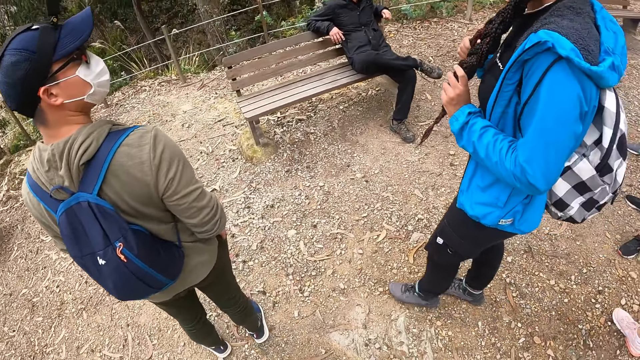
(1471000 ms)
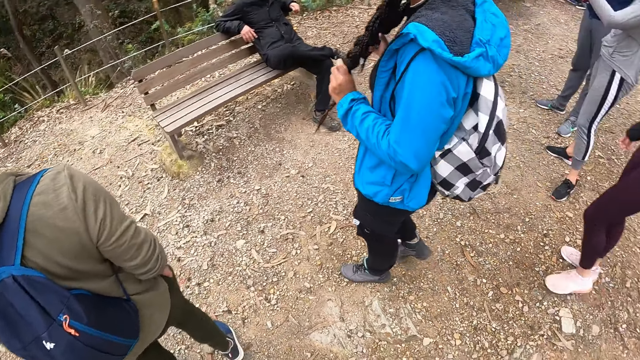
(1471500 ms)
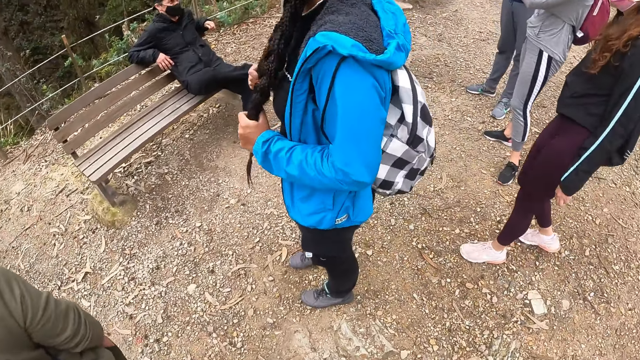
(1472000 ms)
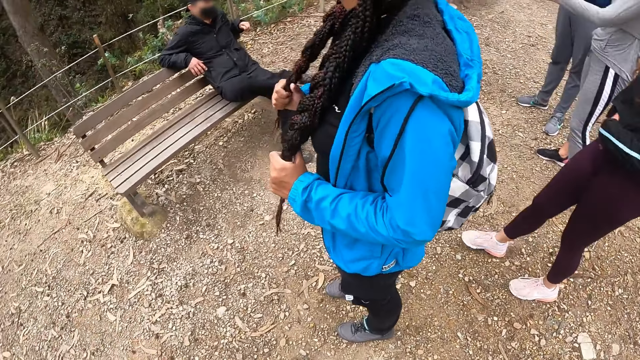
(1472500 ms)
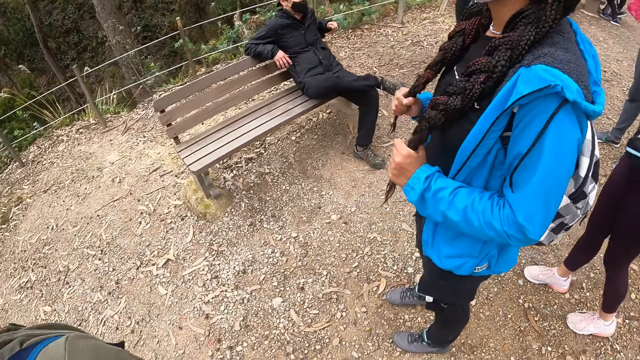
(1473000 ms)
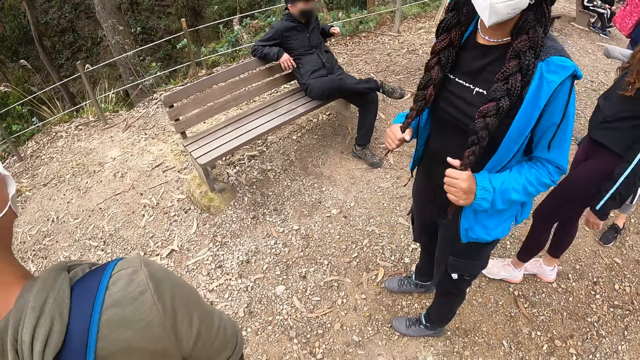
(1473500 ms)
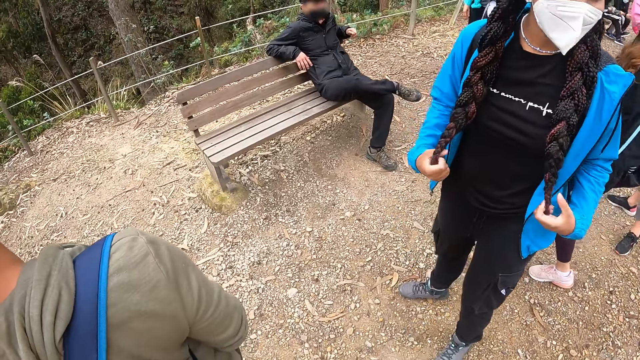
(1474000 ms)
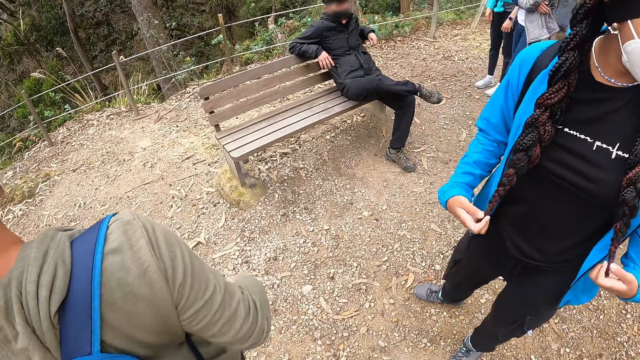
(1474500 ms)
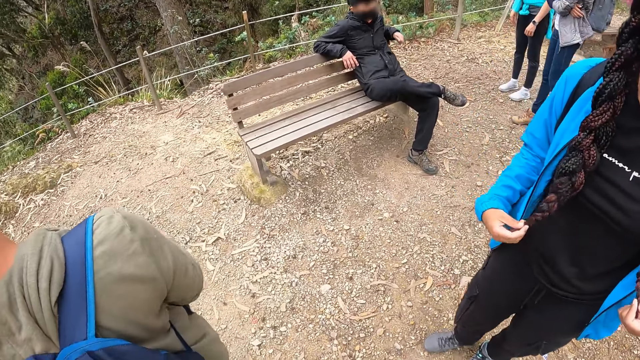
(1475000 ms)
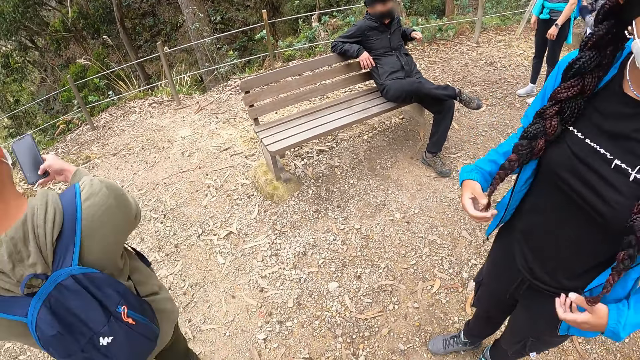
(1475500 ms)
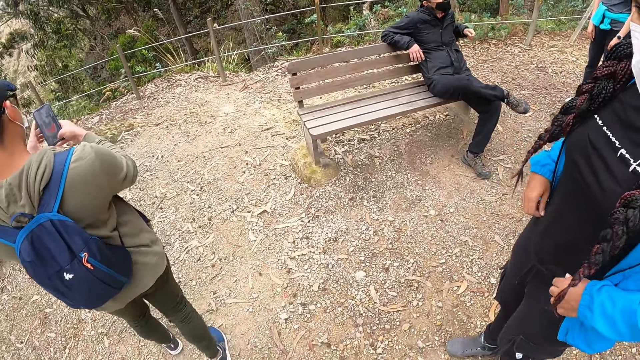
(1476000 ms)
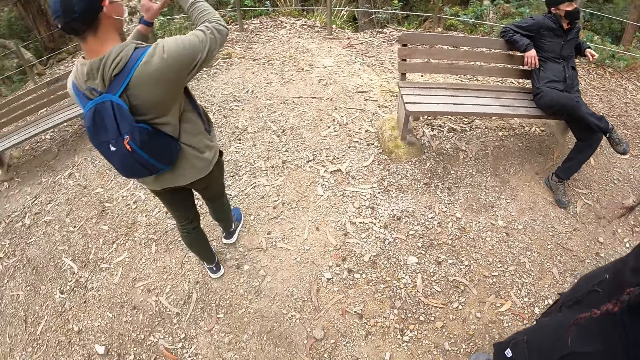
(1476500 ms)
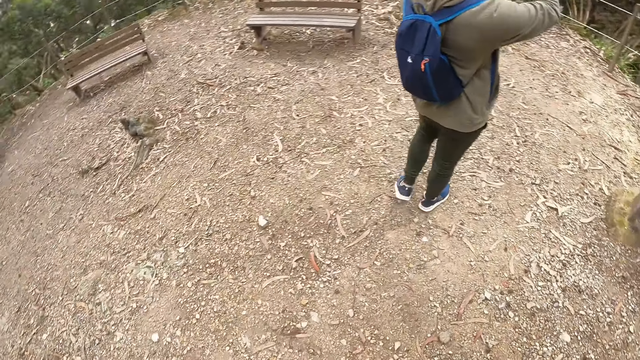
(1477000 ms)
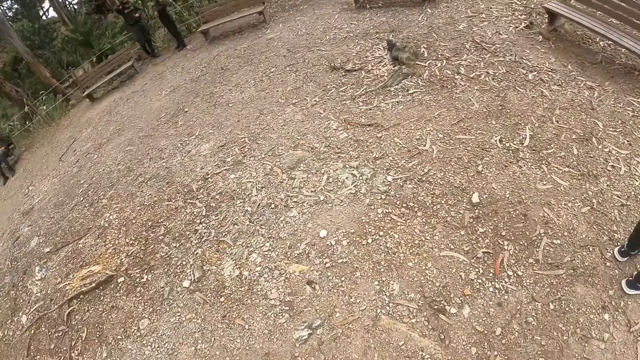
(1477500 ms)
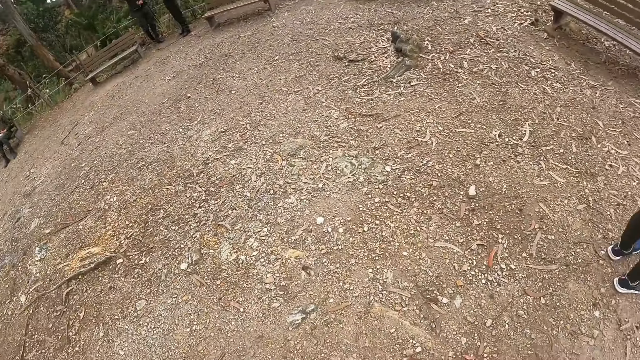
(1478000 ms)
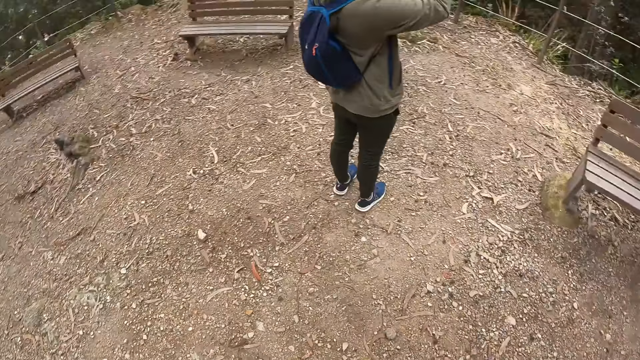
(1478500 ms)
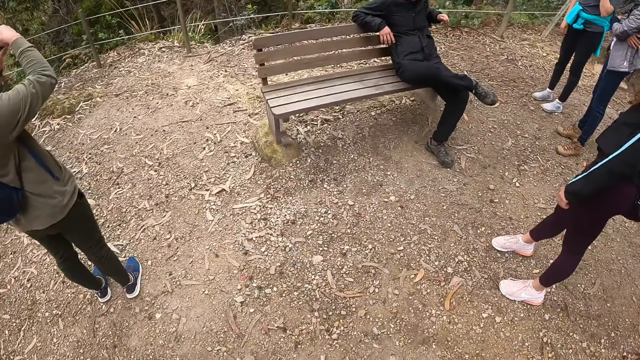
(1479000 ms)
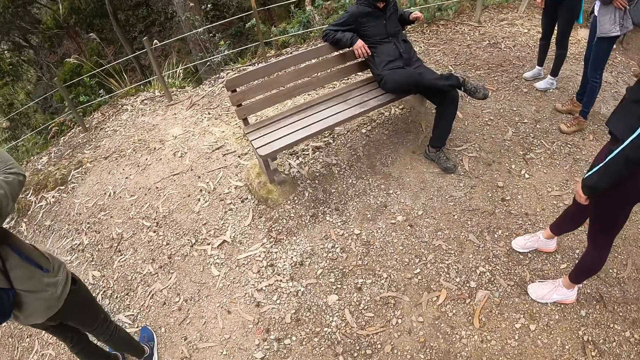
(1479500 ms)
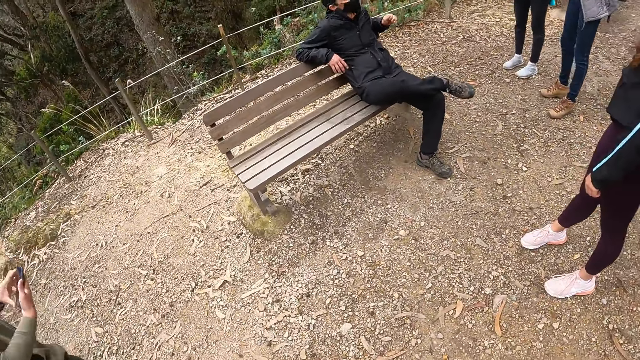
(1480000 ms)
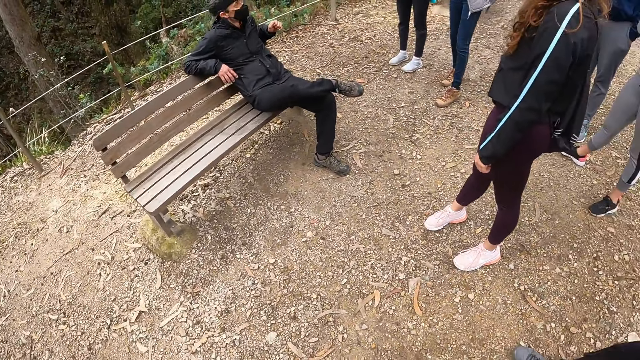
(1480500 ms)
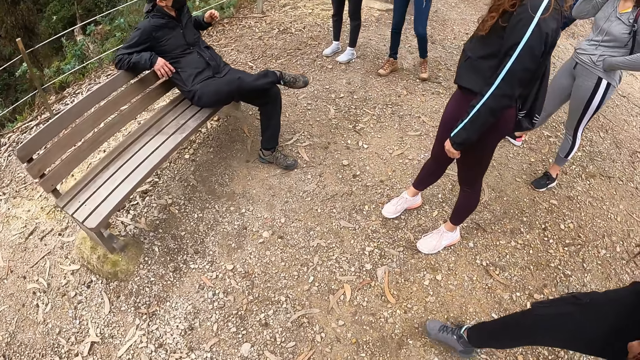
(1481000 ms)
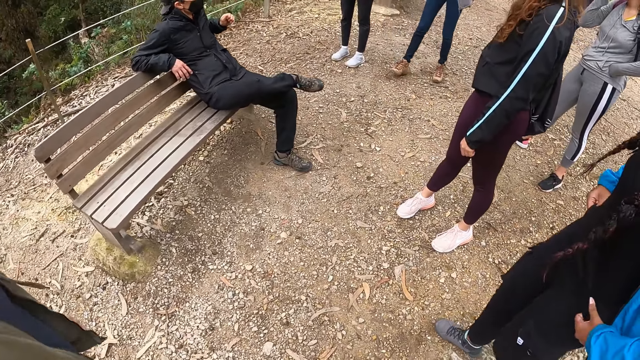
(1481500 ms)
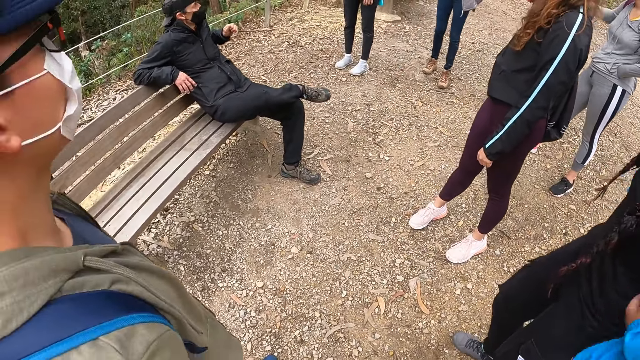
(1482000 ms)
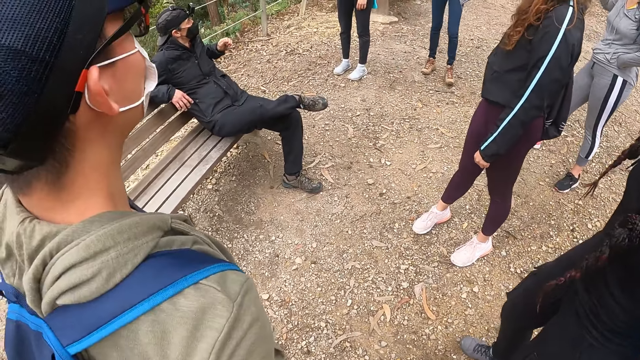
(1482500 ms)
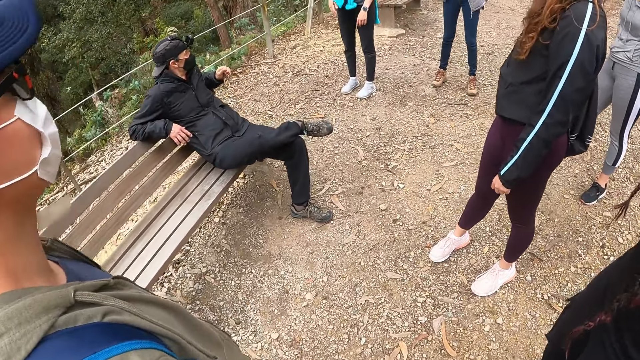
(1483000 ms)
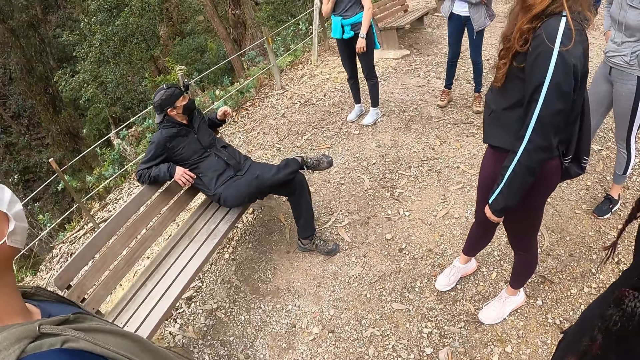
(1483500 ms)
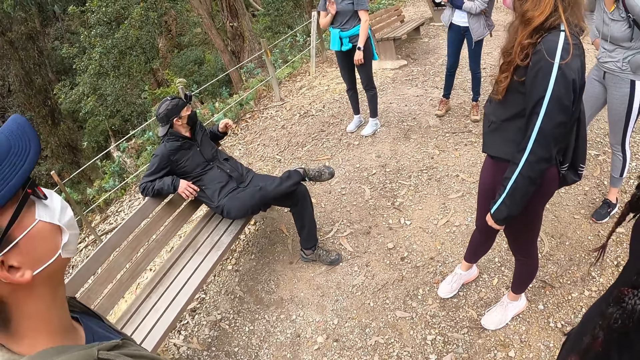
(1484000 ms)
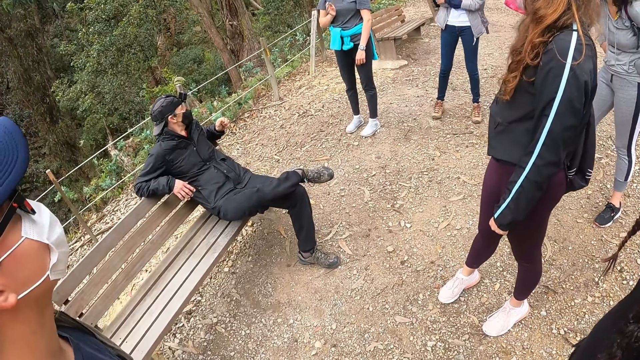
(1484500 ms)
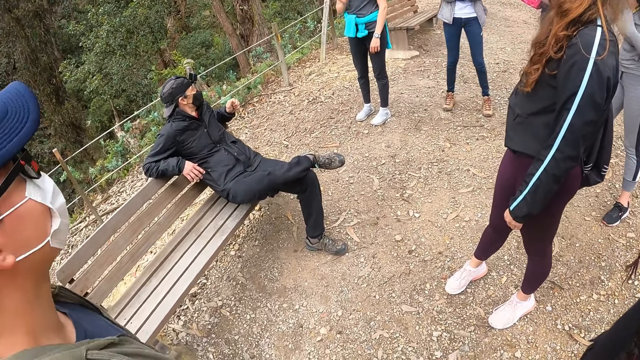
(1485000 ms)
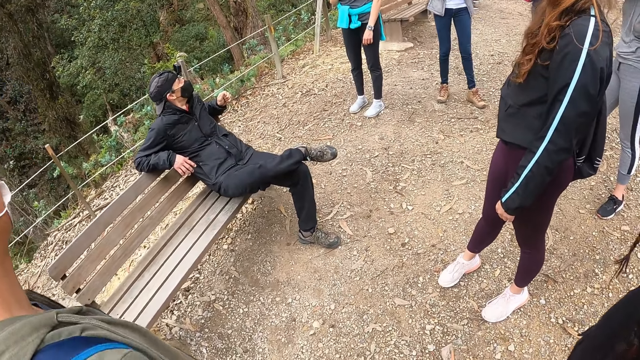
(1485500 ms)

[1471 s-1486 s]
The camera wearer looks around the area. They walk in the area. A man interacts with the camera wearer and the group of people. The camera wearer looks around the area.

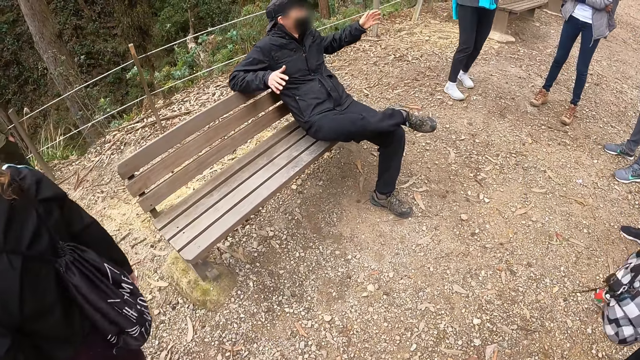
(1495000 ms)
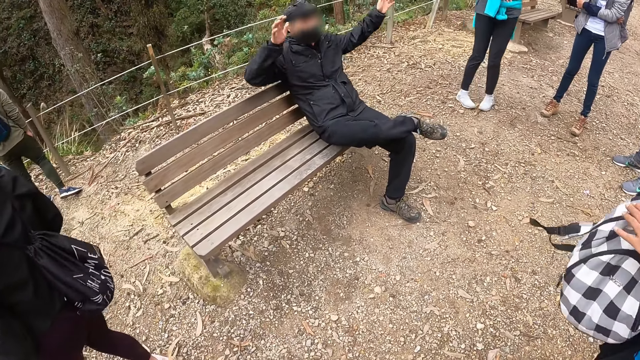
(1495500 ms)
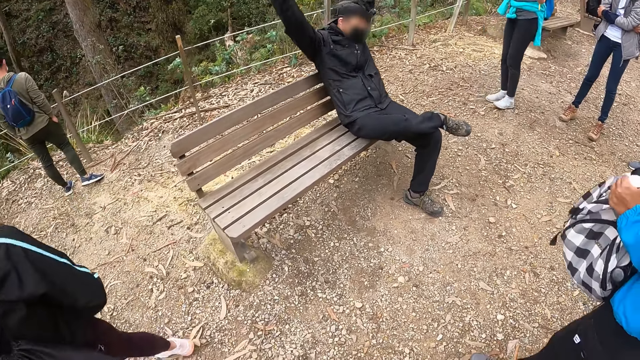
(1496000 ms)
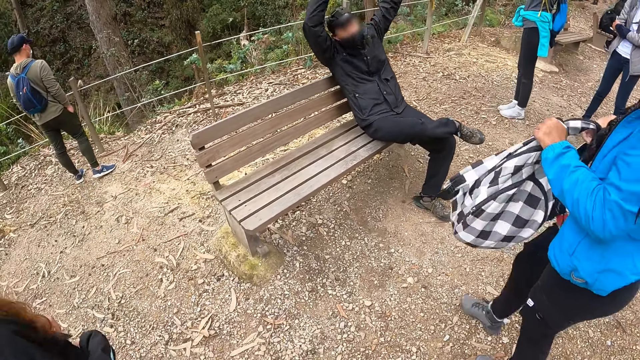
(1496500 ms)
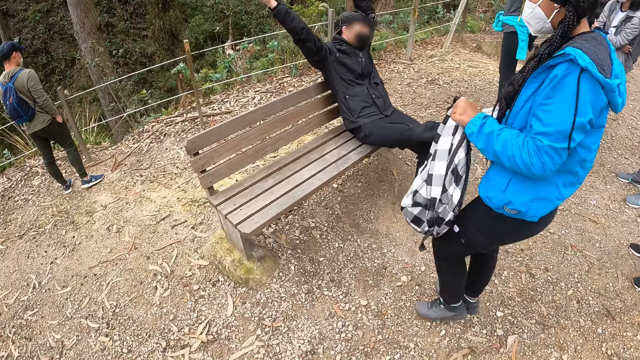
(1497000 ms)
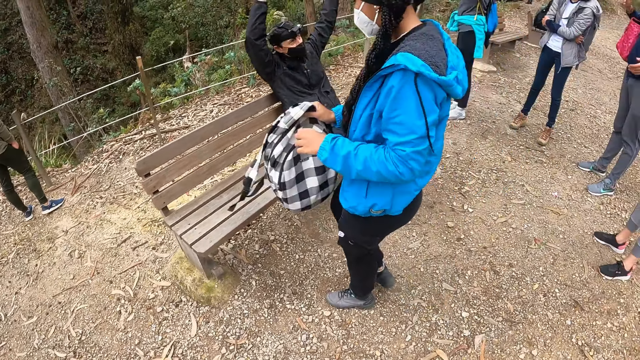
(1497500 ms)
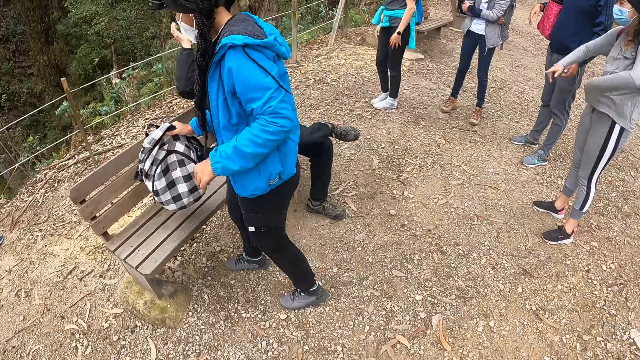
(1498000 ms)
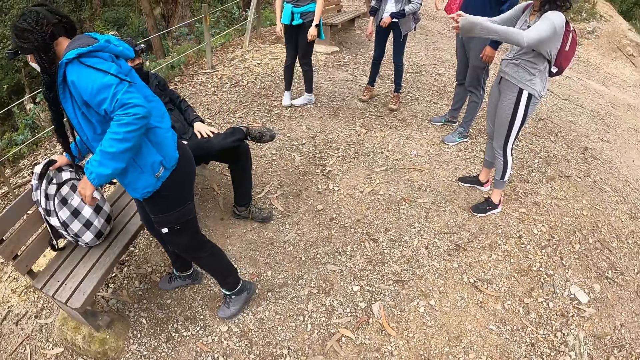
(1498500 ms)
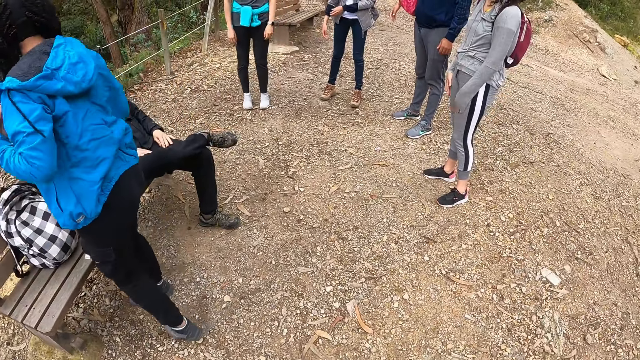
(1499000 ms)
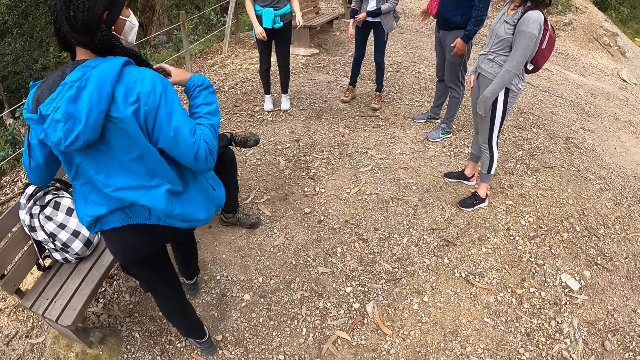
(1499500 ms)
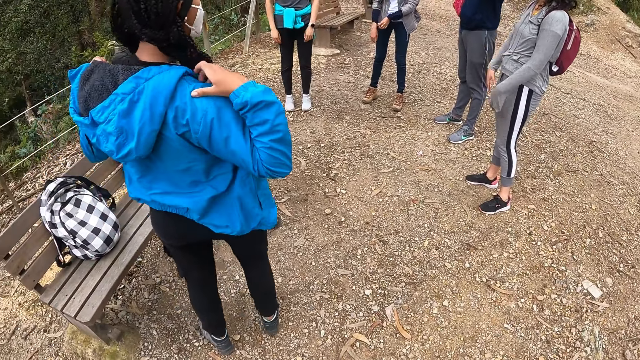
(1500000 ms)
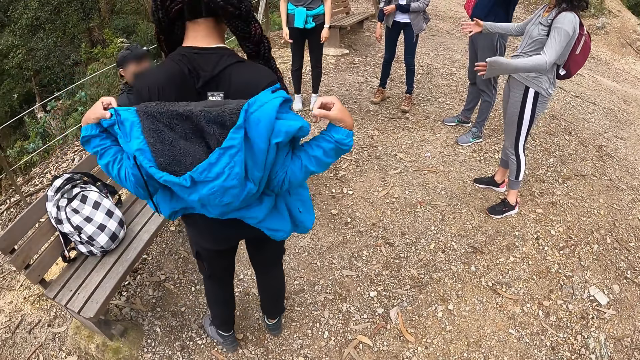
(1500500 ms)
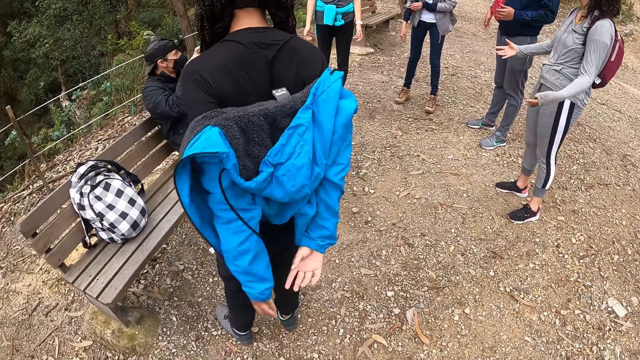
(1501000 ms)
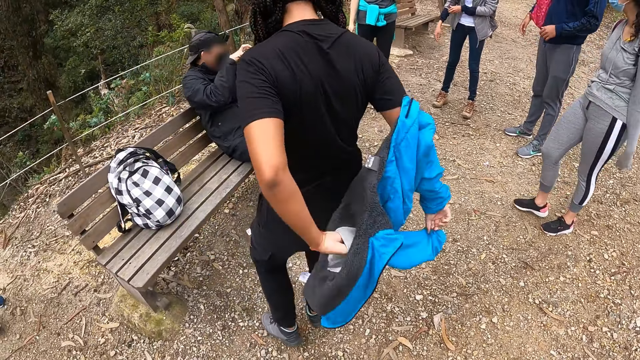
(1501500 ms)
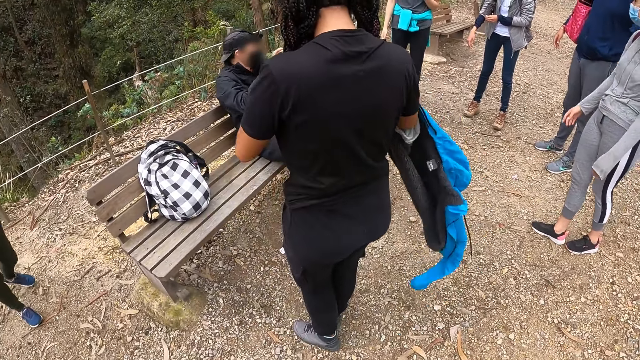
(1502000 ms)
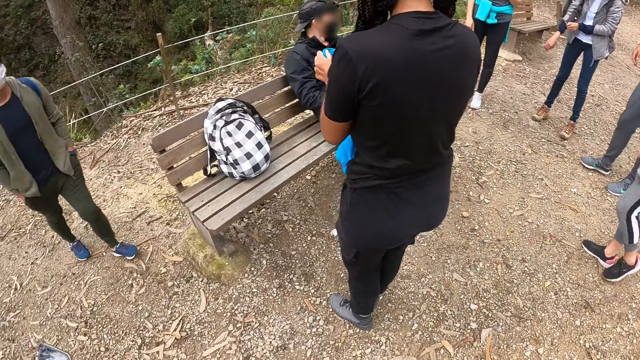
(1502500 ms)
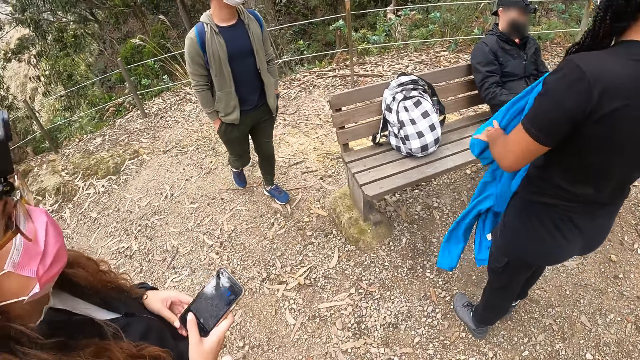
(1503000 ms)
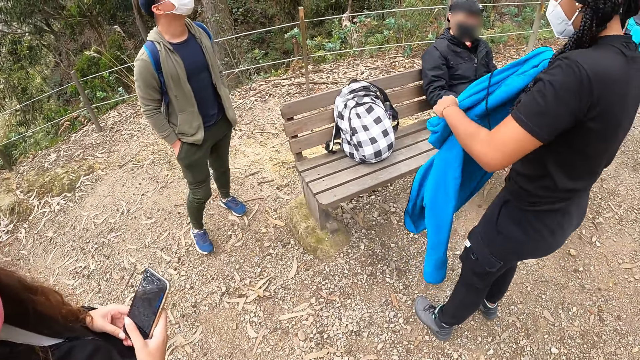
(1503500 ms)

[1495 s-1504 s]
A woman drops a bag on a chair with her right hand. The woman removes a cloth on her body with both hands.
